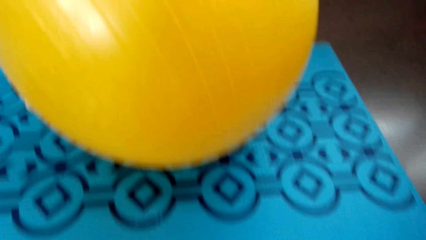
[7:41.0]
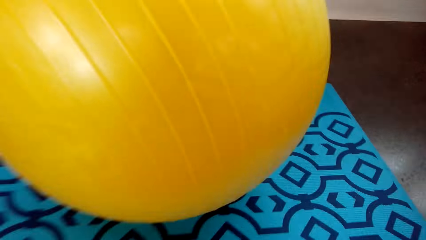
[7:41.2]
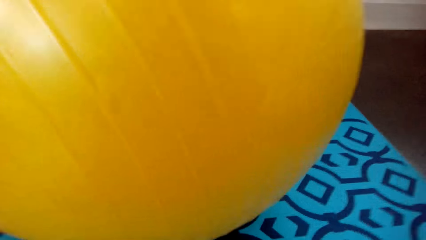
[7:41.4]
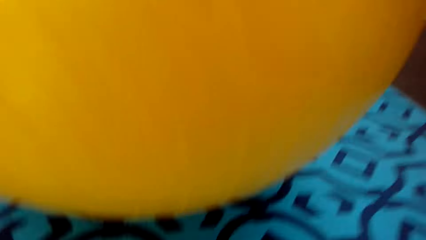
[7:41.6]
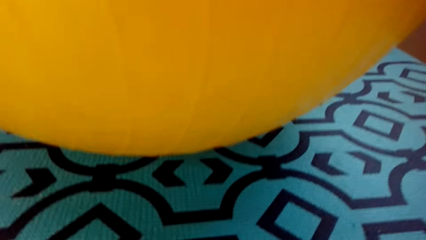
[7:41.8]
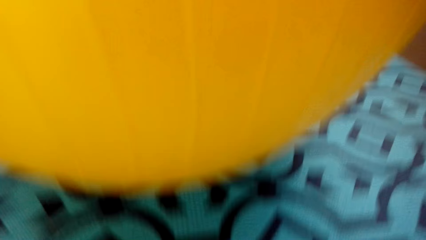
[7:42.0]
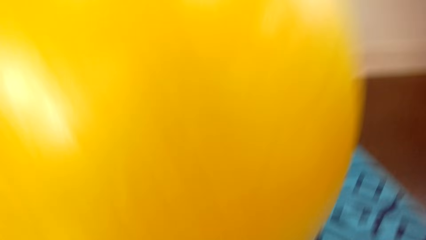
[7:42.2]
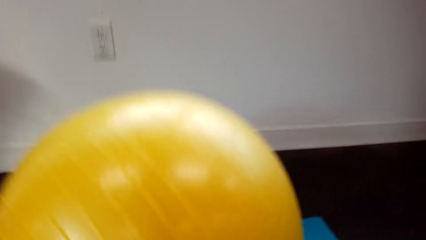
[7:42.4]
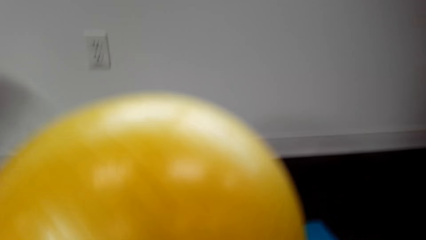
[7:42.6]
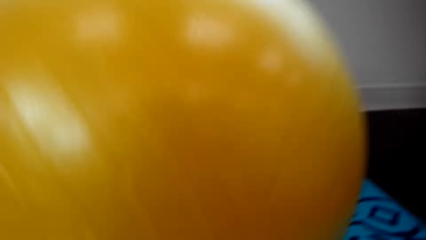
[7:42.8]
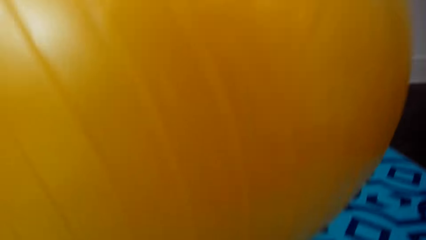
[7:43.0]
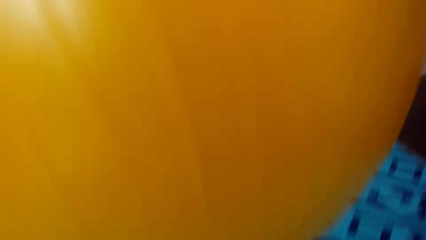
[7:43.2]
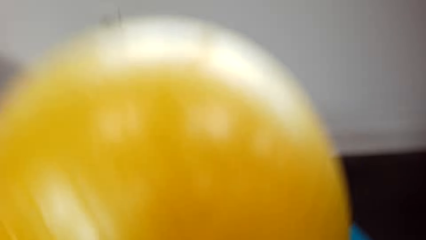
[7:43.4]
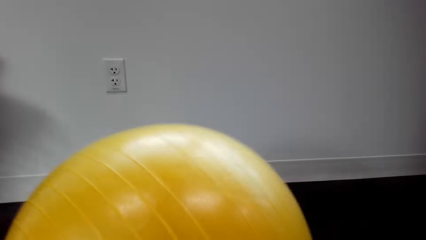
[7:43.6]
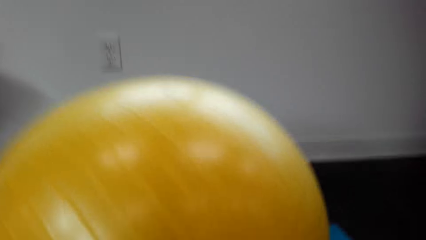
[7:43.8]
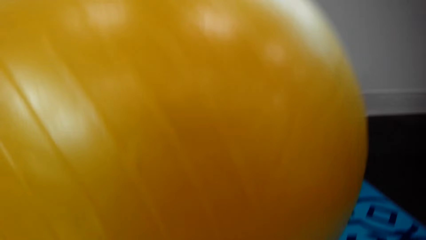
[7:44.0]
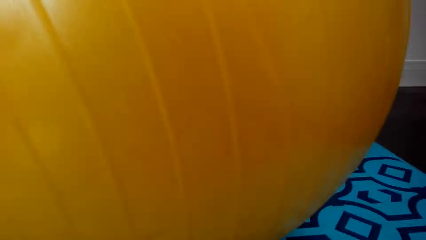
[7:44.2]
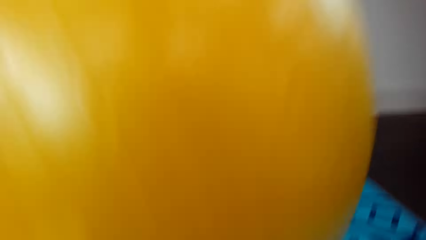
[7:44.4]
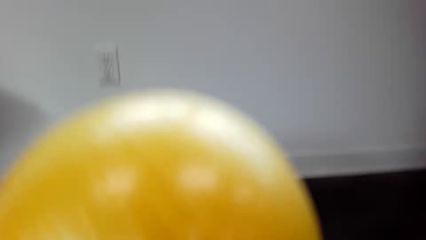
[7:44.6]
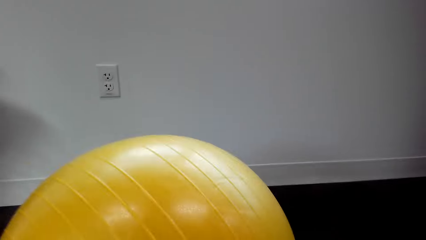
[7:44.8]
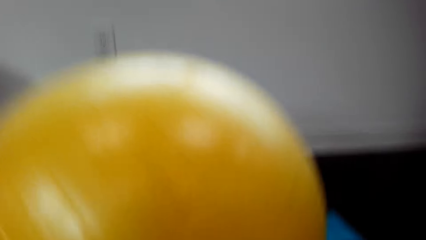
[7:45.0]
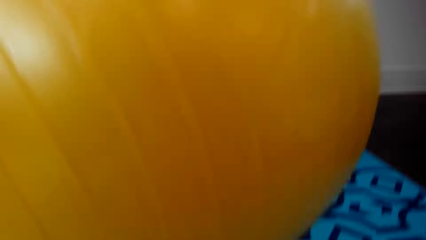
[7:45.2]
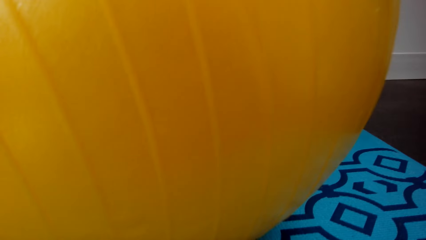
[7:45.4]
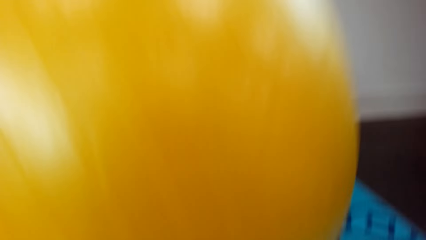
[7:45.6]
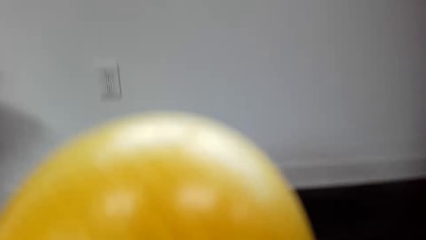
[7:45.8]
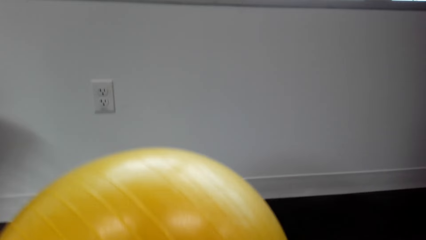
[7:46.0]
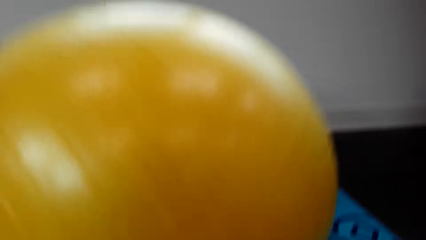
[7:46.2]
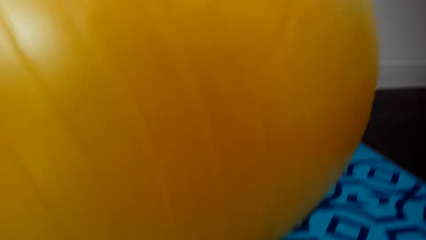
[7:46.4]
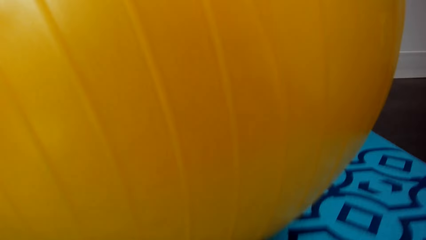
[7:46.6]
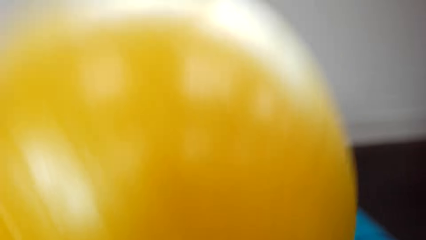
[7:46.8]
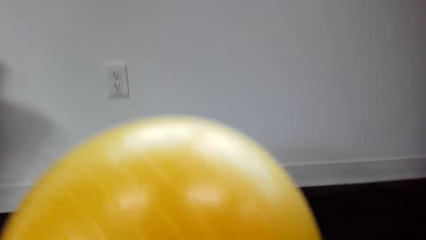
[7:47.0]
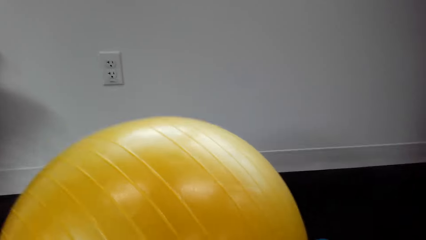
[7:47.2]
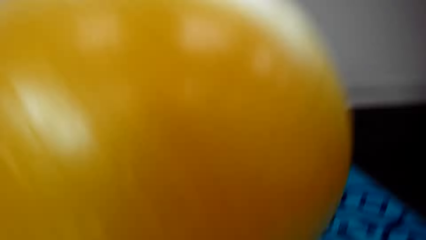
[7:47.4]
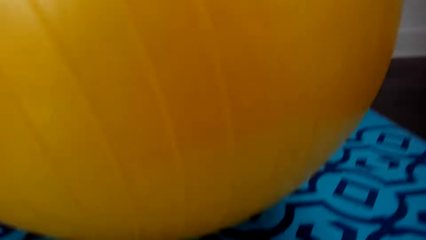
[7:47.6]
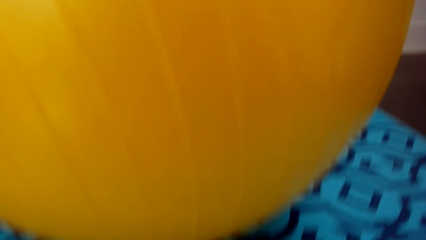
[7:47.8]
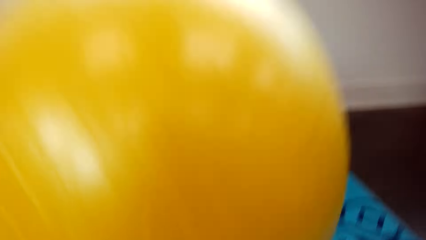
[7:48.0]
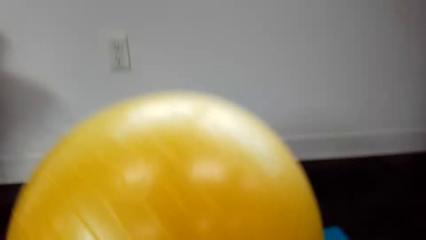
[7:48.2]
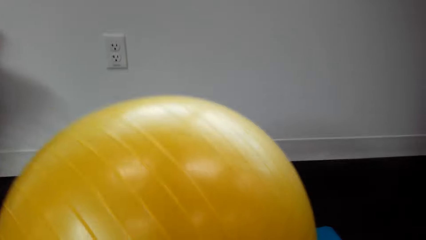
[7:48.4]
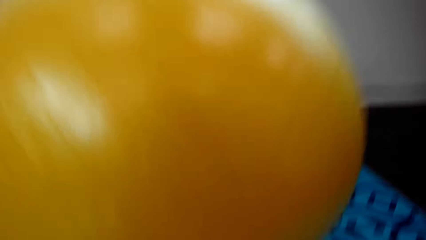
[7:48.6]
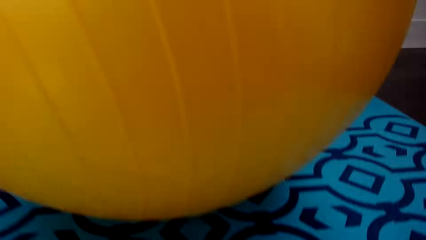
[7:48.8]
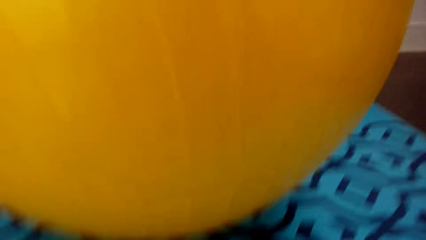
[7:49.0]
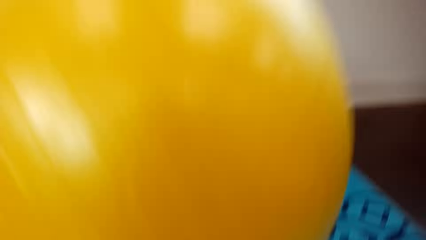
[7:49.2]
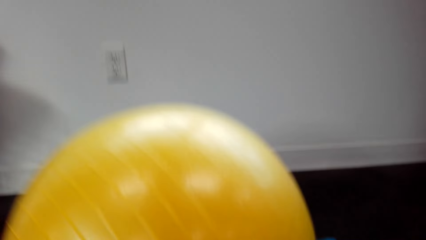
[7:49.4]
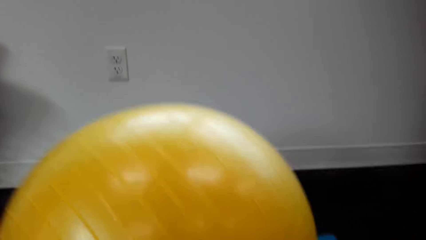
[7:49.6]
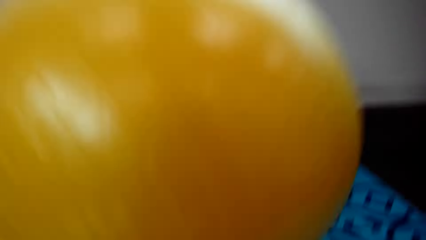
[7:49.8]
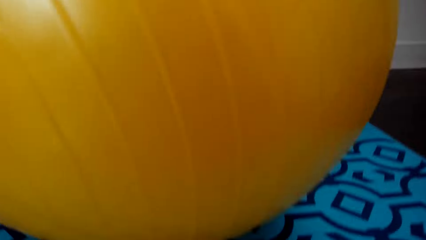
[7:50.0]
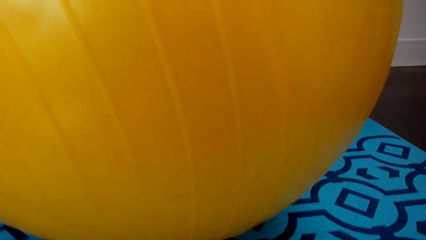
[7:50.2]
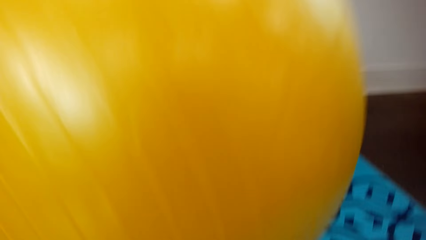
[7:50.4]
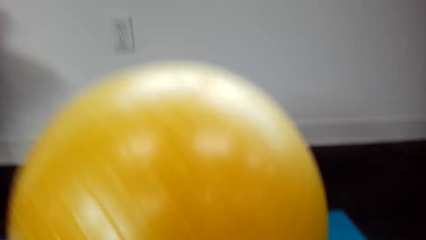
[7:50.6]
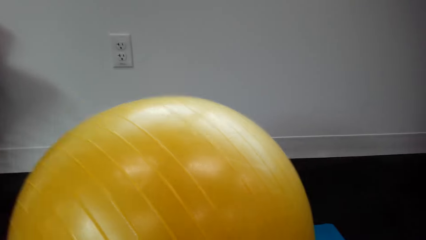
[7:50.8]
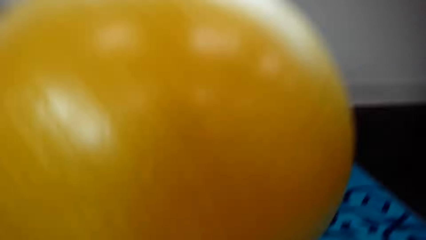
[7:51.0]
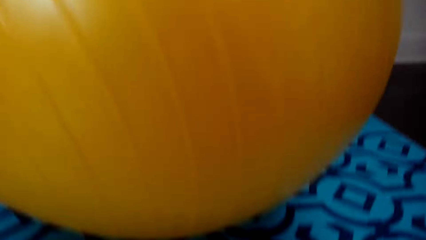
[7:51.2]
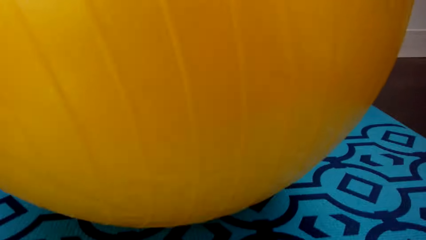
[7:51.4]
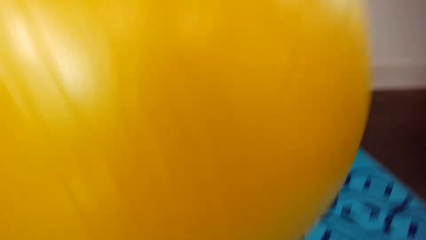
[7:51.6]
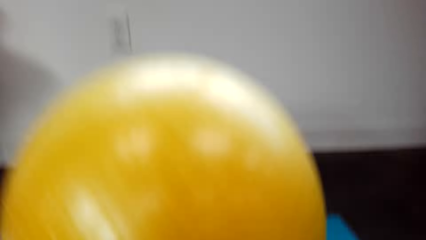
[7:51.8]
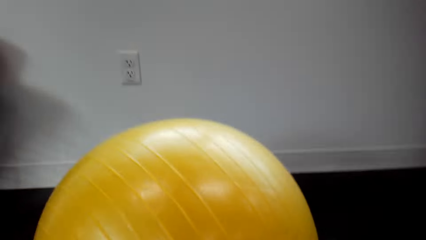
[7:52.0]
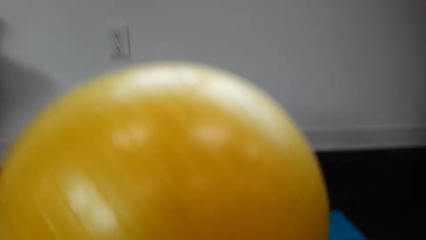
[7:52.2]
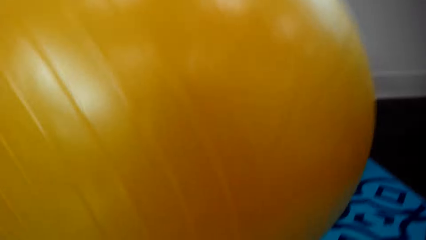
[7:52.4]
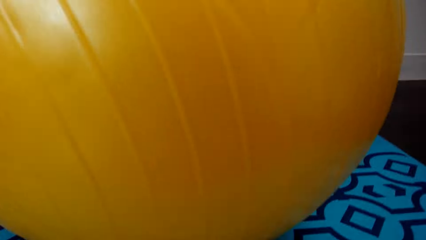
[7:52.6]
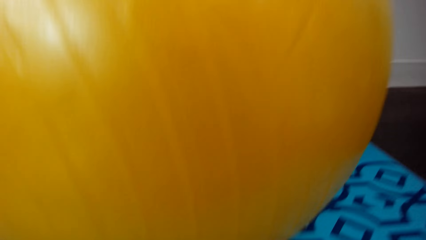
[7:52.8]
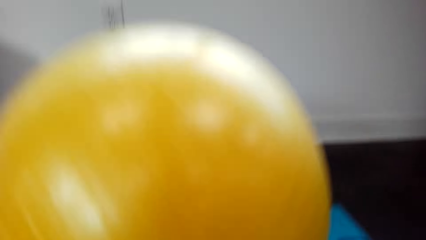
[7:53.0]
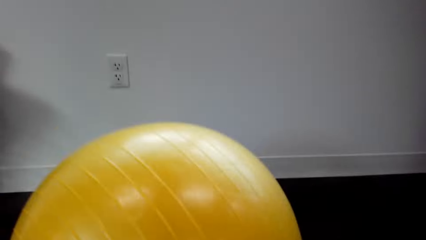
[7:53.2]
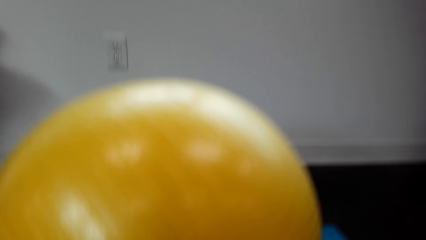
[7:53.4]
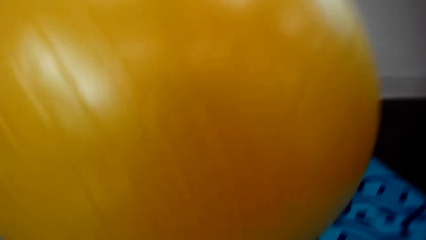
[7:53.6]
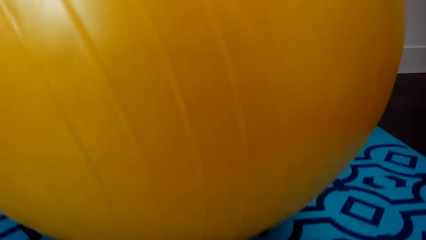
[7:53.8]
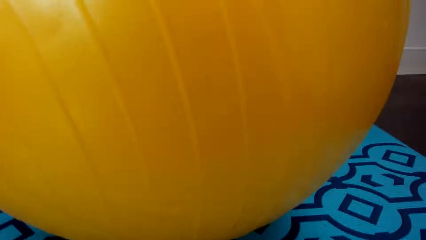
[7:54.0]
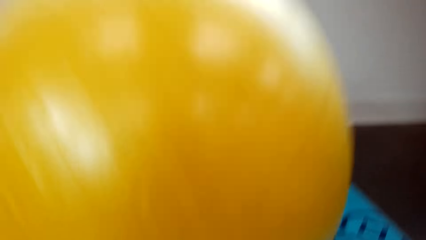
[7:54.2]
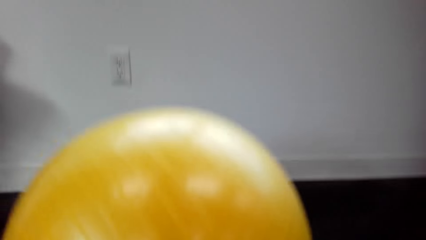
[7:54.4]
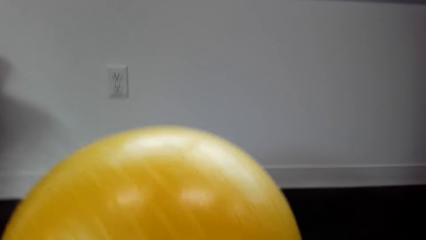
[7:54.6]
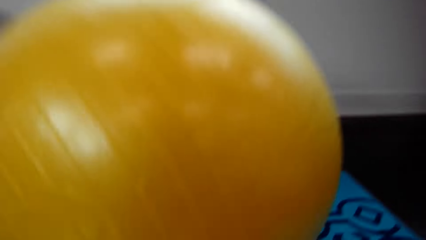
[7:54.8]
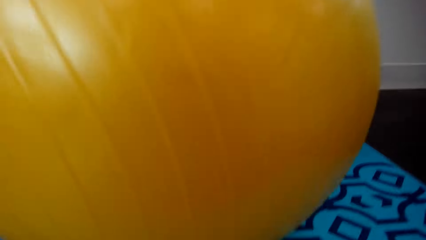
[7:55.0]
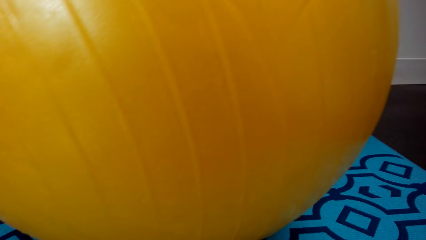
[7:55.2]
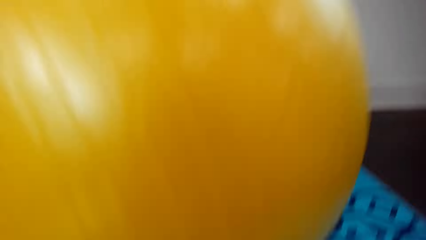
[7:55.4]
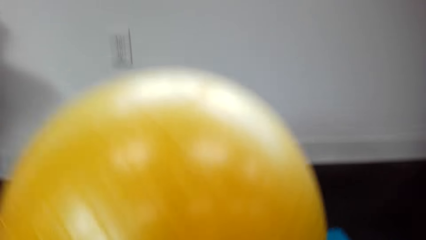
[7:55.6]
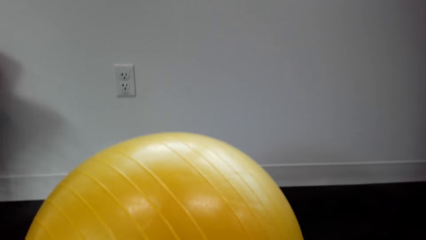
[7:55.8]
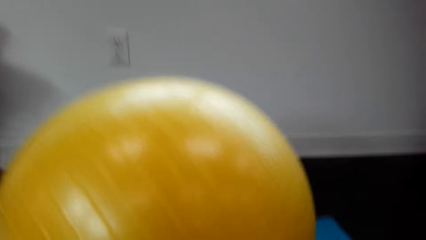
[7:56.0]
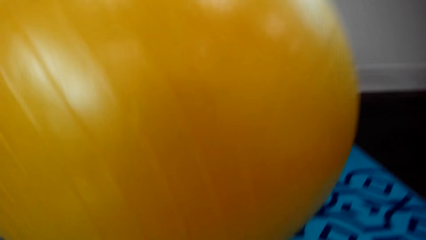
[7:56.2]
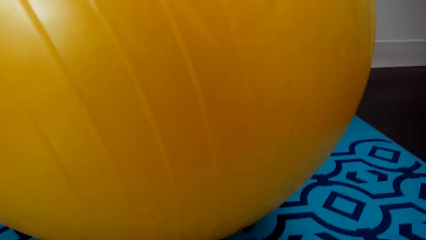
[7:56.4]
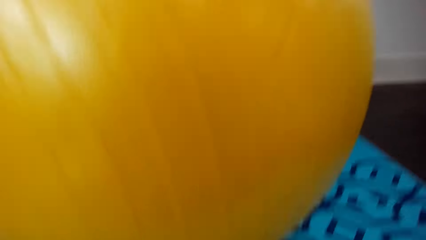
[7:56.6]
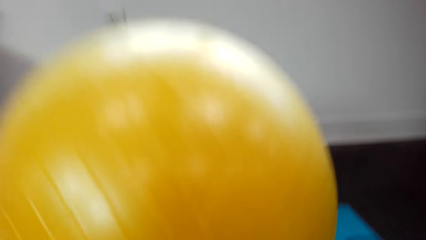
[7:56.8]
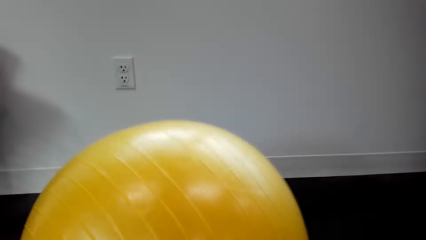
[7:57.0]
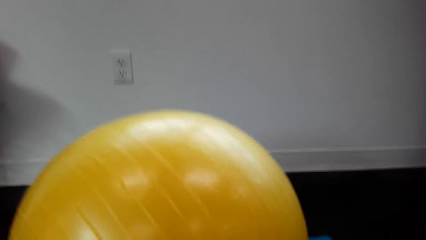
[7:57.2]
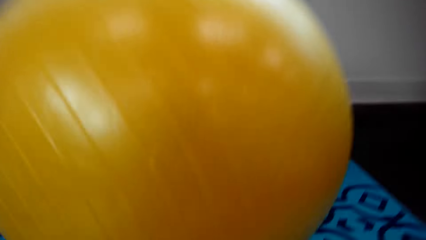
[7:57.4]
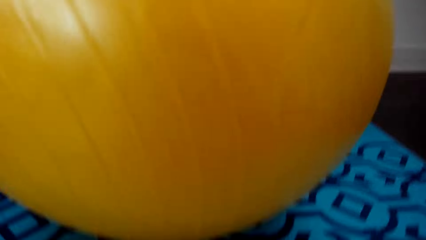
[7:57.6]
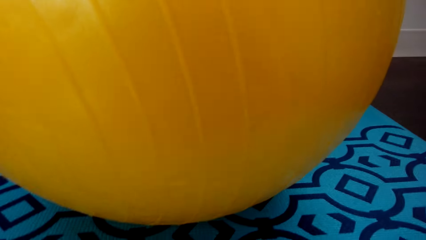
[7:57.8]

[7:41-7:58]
The camera wearer does push ups on the floor.
